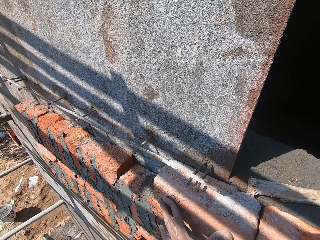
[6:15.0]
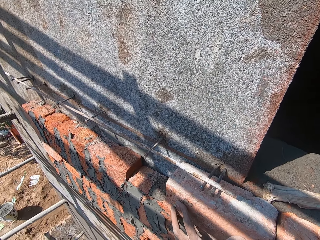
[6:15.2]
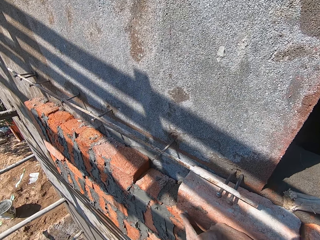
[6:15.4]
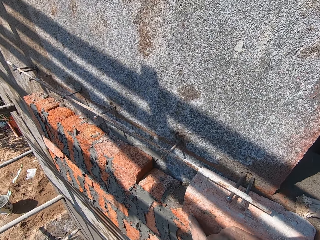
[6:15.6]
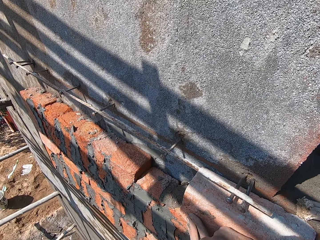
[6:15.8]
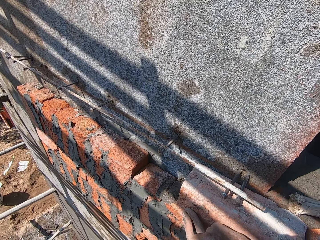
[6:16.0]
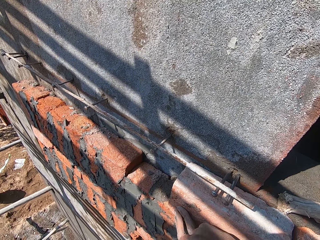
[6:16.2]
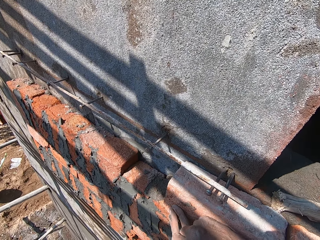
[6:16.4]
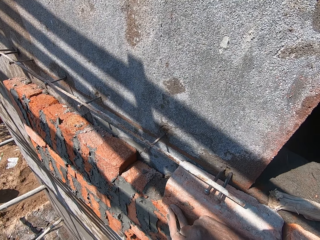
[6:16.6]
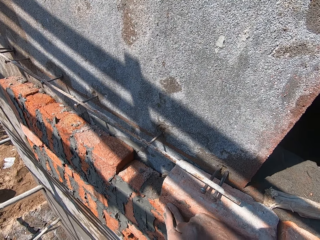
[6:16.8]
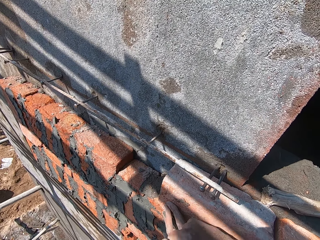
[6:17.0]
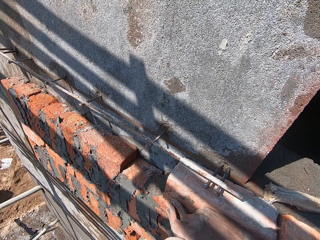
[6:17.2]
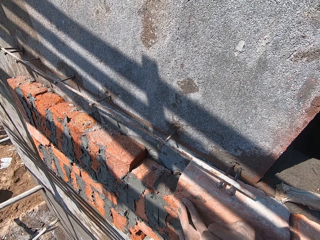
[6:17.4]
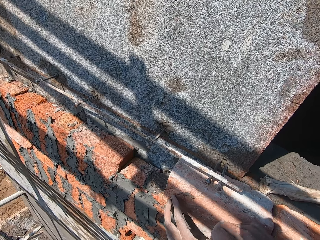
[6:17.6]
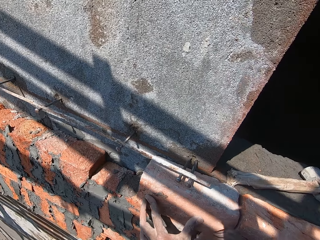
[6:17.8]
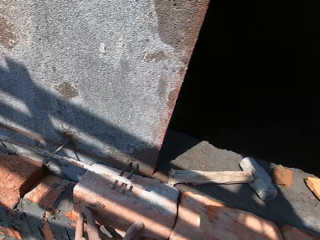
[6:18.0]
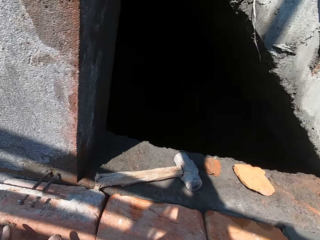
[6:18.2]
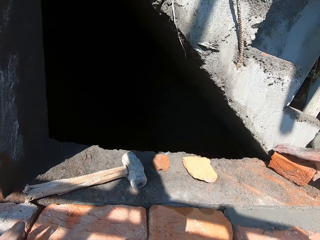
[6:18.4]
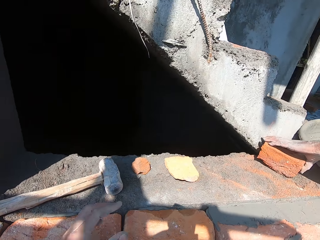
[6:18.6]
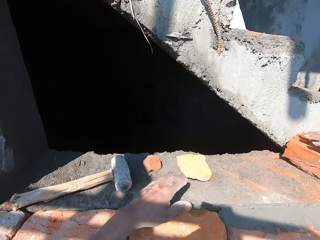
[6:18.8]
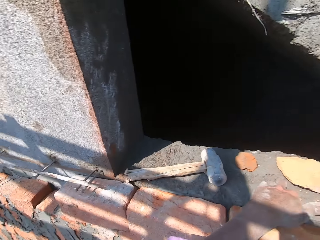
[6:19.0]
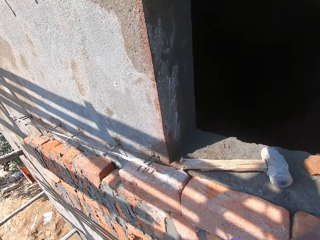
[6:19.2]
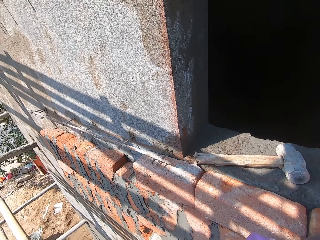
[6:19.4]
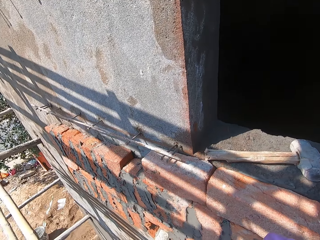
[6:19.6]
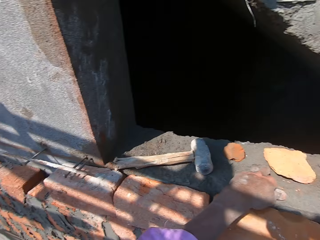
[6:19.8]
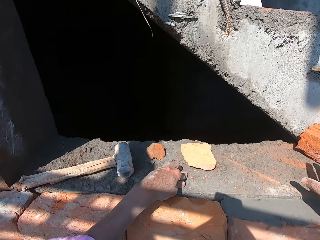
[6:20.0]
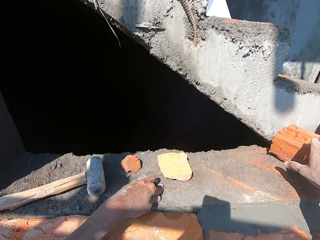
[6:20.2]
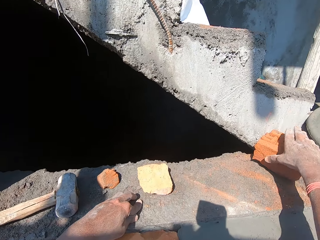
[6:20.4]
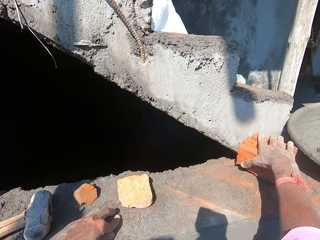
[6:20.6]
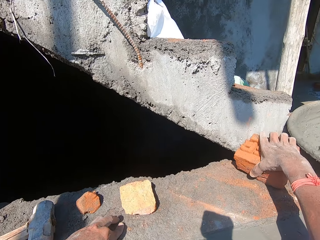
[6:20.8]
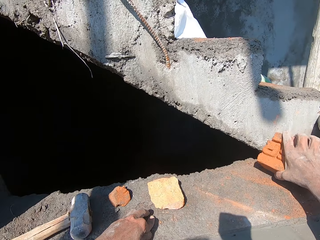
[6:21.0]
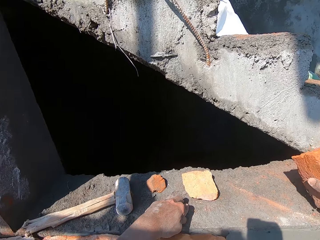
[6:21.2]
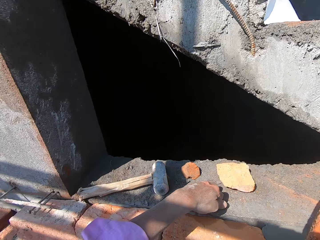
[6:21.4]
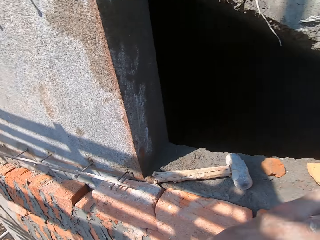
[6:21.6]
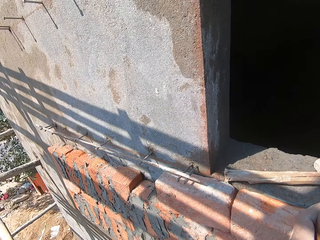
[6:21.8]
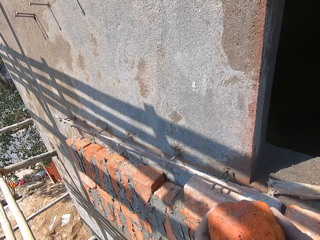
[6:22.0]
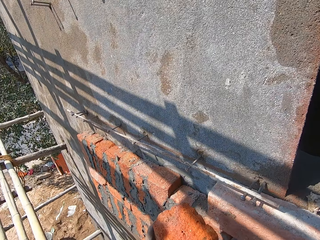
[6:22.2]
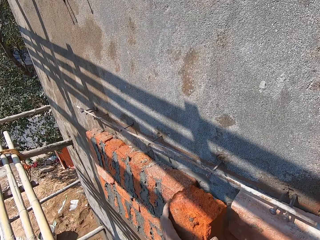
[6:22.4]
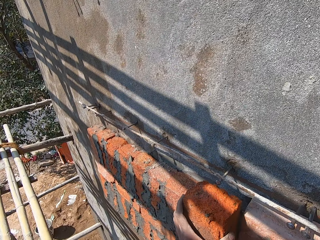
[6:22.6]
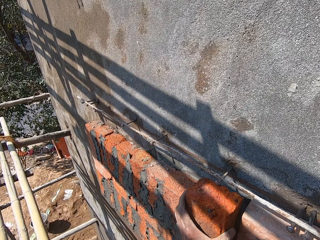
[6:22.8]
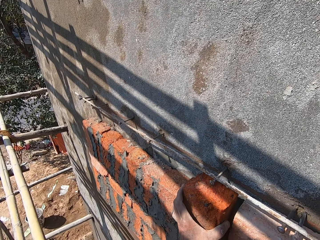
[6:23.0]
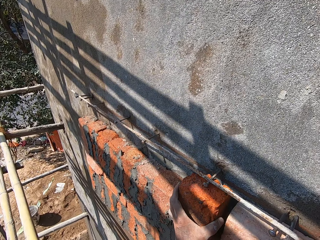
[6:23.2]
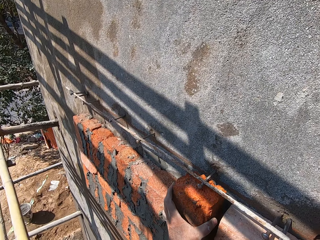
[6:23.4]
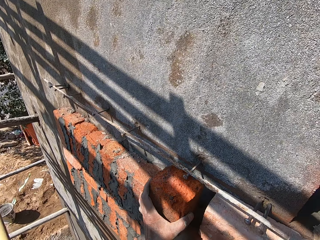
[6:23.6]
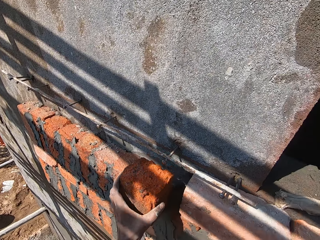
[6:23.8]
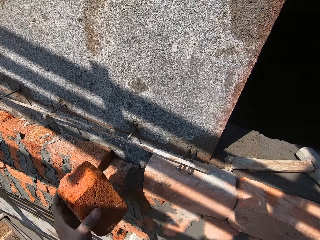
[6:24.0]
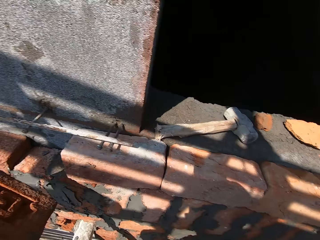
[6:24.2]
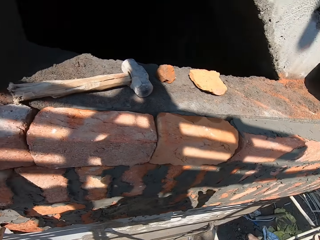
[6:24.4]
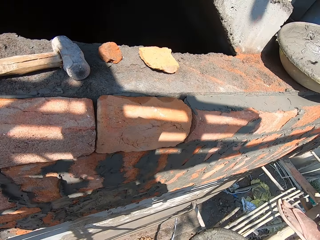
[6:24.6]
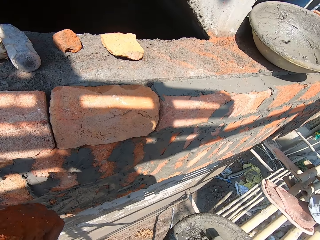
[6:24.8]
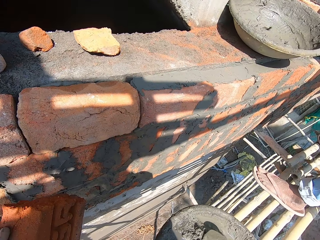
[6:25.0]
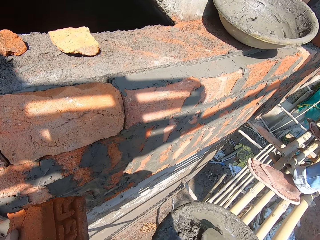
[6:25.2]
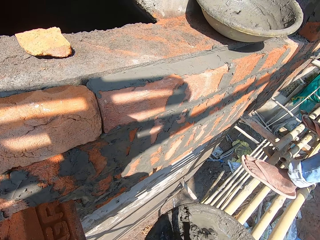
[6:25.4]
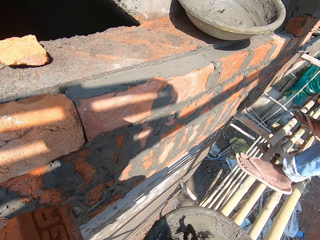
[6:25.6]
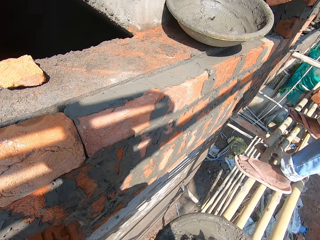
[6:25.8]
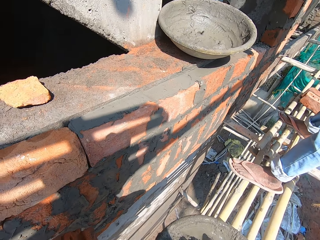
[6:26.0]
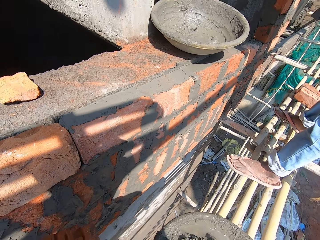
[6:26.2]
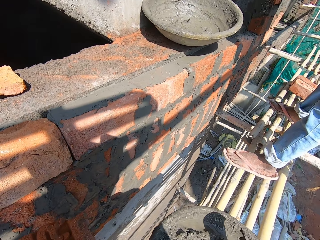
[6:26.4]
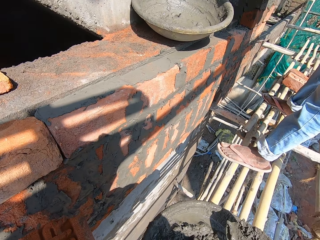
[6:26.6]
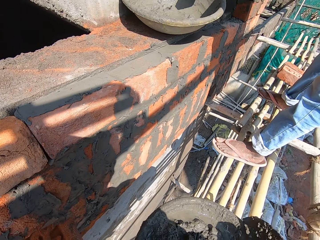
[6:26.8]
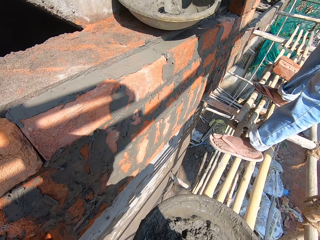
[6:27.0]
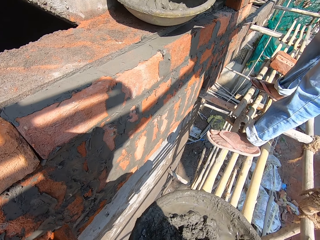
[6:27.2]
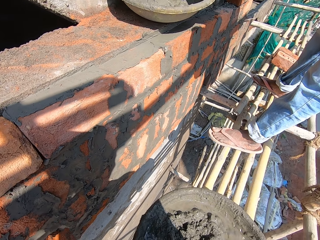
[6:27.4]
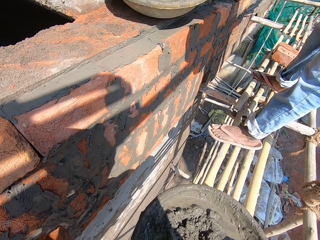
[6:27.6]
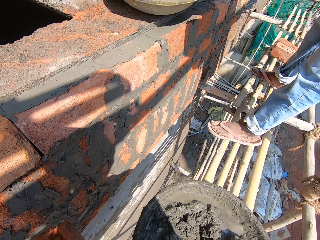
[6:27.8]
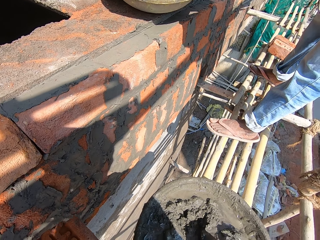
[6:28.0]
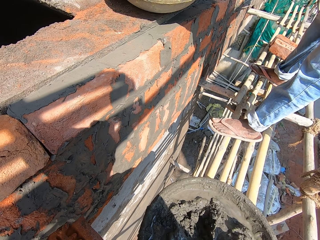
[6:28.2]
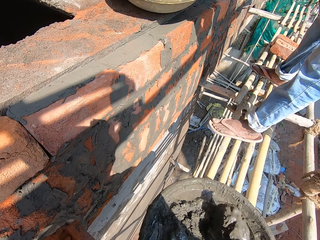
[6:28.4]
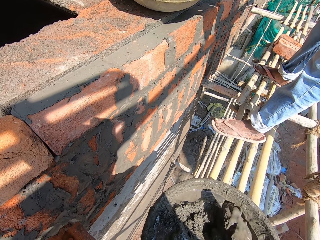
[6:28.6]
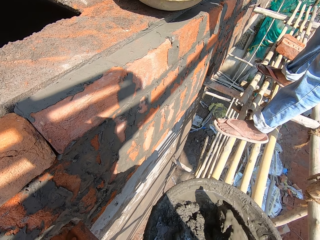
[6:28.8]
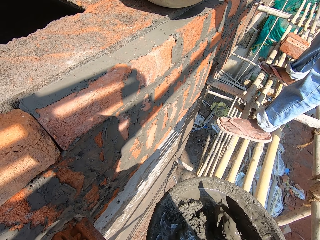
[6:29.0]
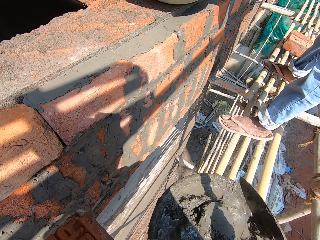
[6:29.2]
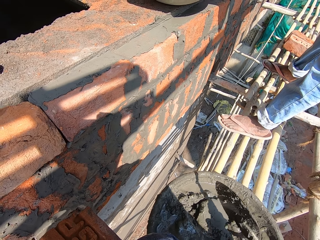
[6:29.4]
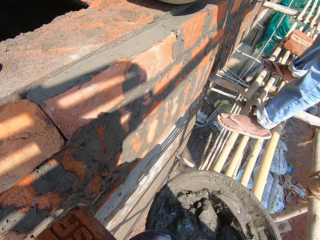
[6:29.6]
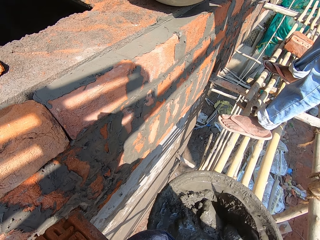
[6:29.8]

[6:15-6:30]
The camera wearer hits the brick with his right hand. He looks around. He picks a brick close to the staircase with his right hand. He holds the brick with his left hand. He places the brick on the wall with his left hand. He removes the brick from the wall with his left hand. He collects mortar. He mixes the mortar in the bowl with the trowel in his right hand.

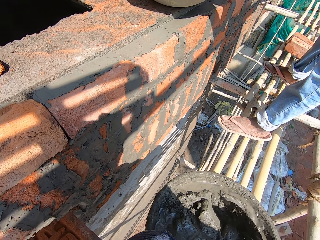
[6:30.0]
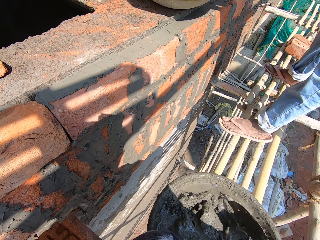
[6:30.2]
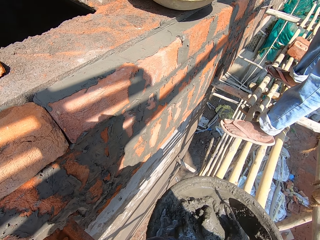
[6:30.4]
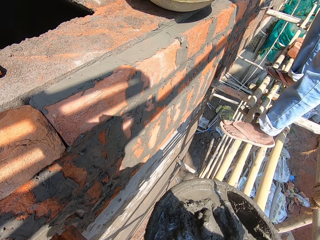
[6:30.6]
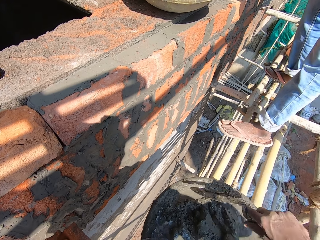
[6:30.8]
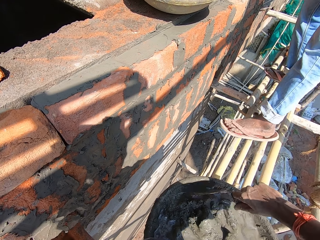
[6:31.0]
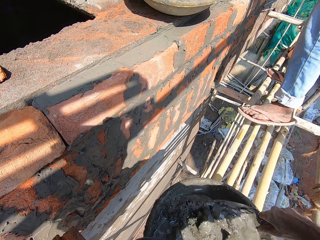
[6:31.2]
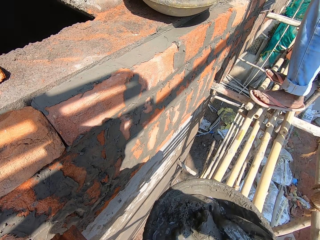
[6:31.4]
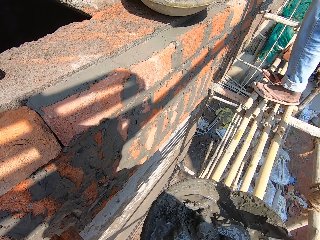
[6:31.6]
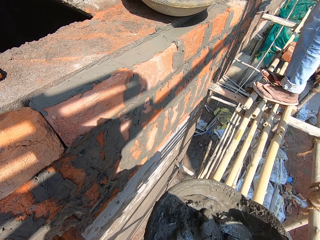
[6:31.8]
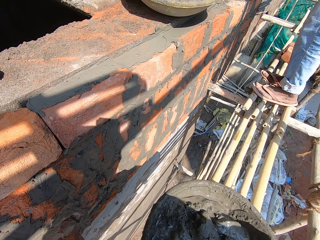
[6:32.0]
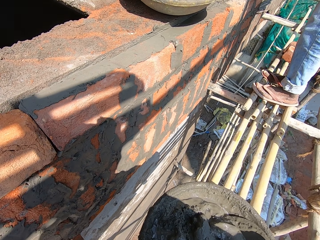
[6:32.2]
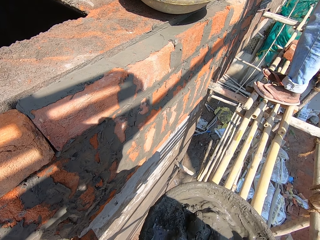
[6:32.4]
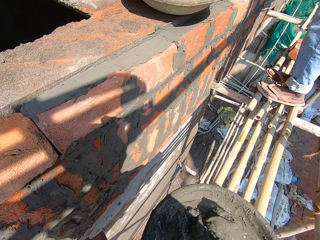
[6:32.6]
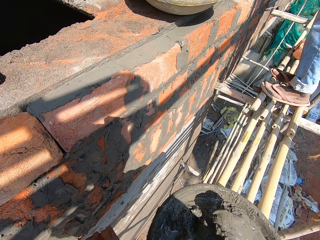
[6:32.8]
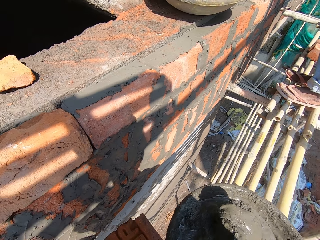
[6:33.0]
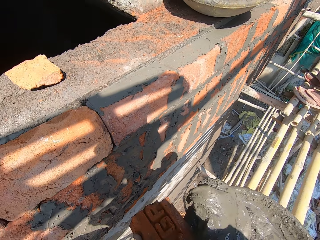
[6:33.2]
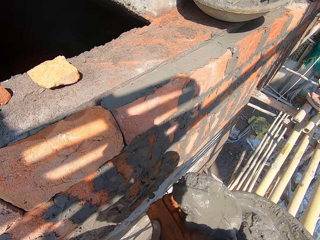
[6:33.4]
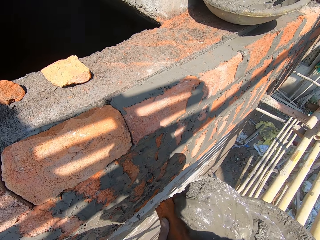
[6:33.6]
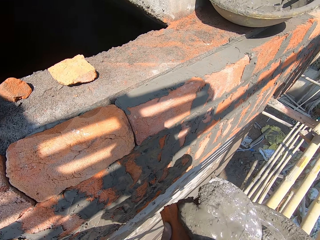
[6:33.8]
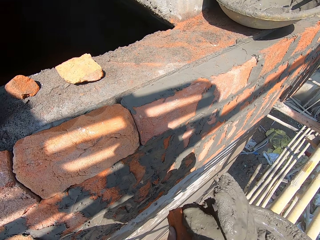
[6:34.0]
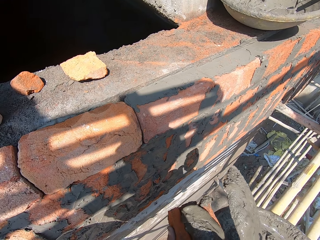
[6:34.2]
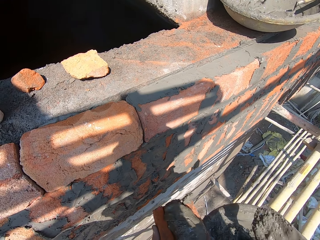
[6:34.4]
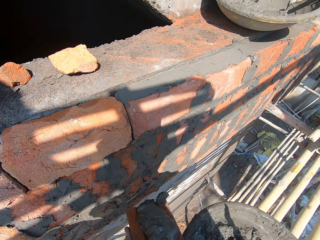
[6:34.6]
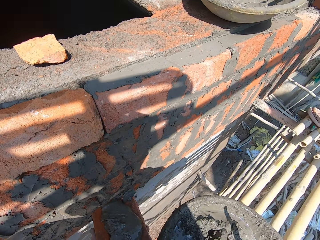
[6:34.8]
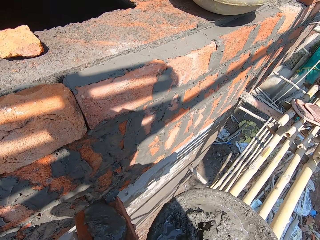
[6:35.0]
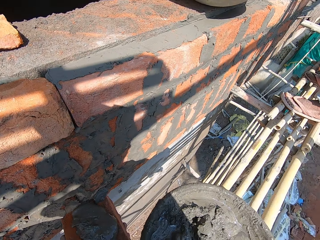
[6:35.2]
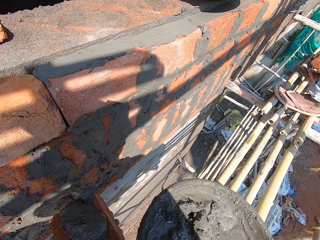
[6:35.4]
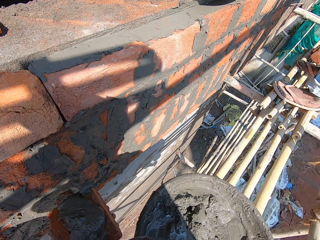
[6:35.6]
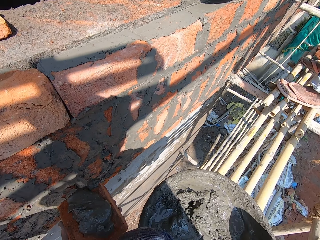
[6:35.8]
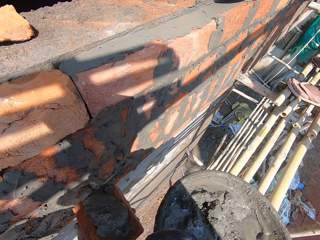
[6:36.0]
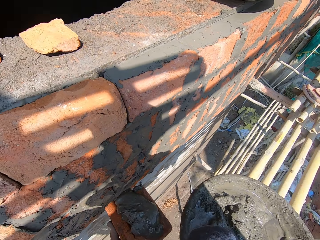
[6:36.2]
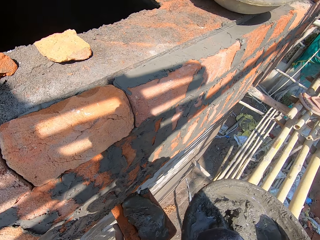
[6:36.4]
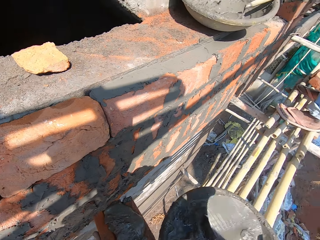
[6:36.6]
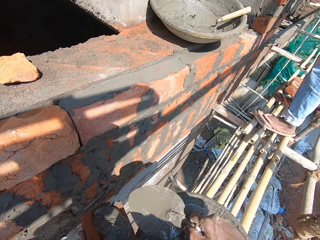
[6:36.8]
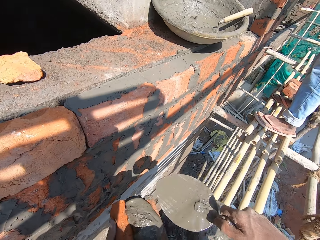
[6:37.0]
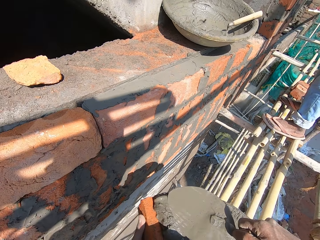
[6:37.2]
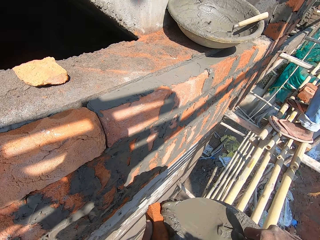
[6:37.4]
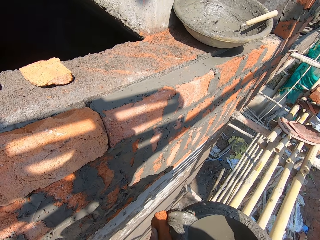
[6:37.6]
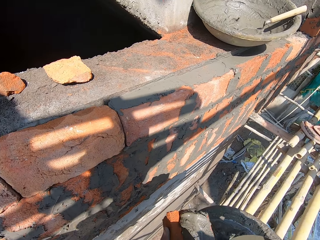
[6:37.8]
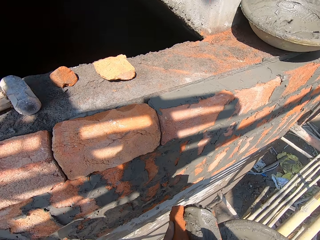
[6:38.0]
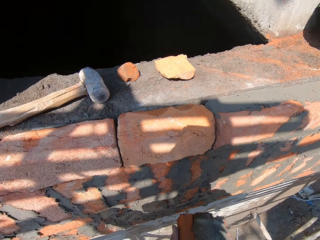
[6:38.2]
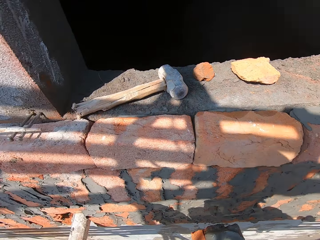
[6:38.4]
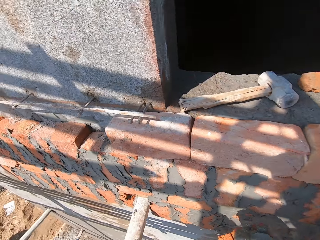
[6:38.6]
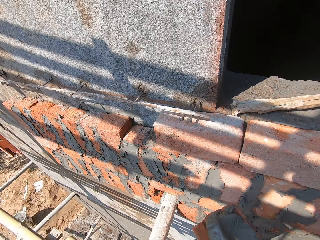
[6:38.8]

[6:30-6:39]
The camera wearer scoops mortar from the bowl with the trowel in his right hand. He puts the mortar on the brick with the trowel in his right hand. He beats the trowel in the bowl of mortar with his right hand. He scrapes the mortar on the trowel. He spreads mortar on the brick. He reduces the mortar on the brick into the bowl with the trowel in his right hand.
